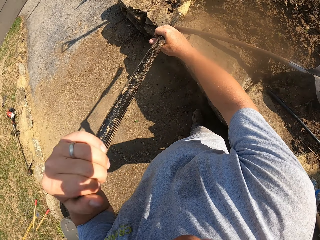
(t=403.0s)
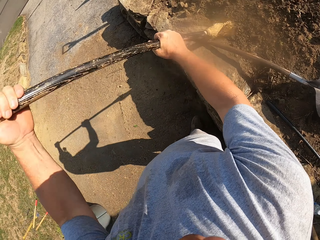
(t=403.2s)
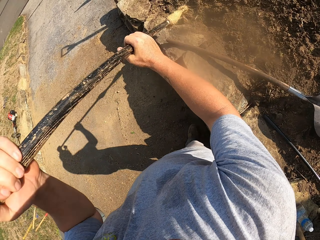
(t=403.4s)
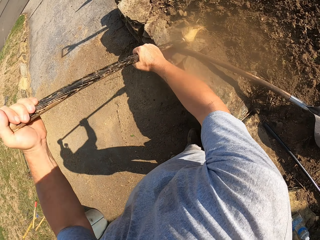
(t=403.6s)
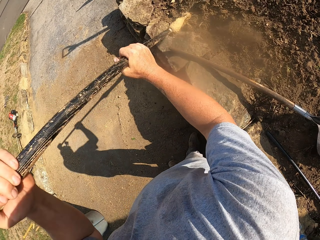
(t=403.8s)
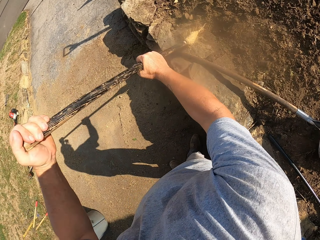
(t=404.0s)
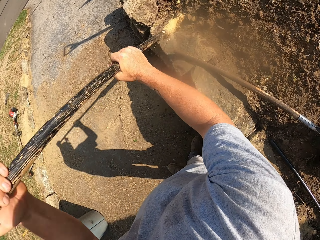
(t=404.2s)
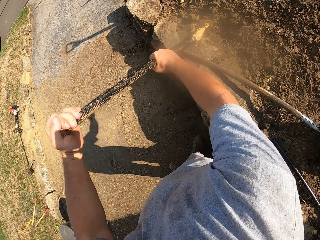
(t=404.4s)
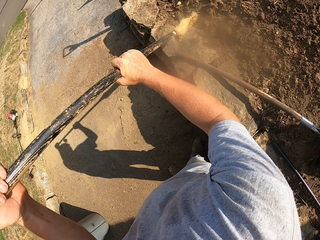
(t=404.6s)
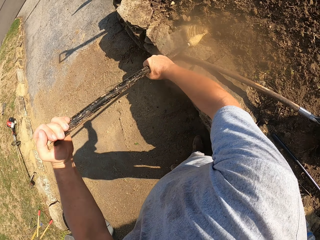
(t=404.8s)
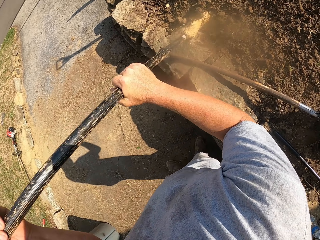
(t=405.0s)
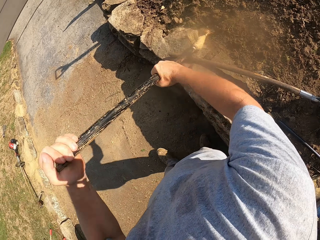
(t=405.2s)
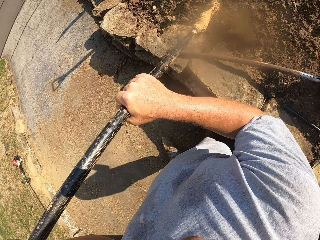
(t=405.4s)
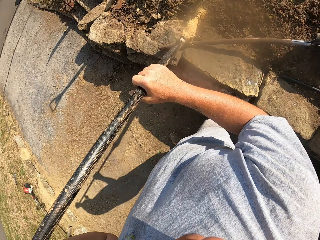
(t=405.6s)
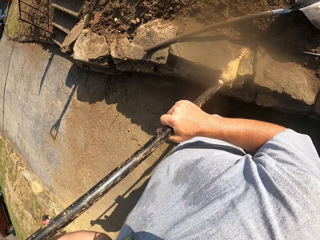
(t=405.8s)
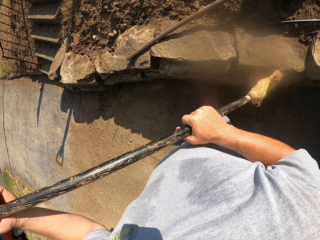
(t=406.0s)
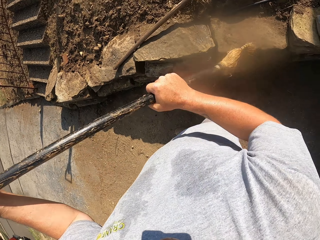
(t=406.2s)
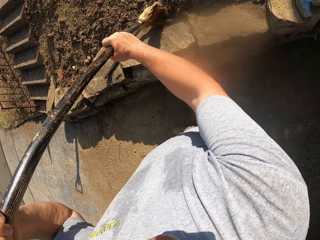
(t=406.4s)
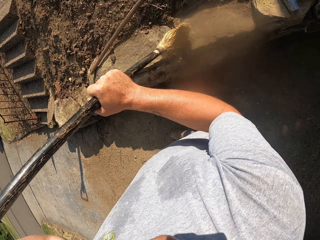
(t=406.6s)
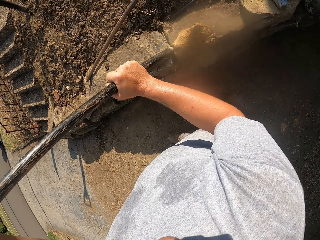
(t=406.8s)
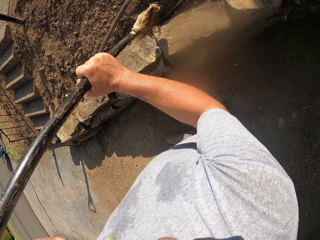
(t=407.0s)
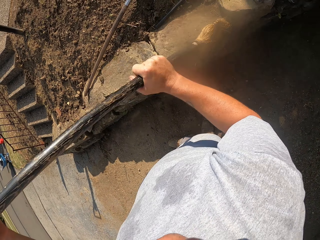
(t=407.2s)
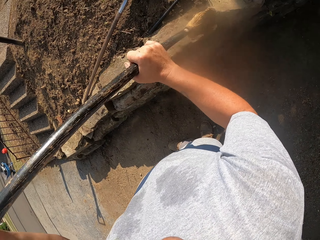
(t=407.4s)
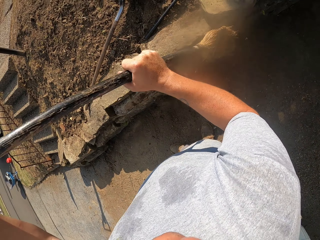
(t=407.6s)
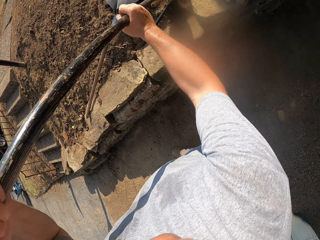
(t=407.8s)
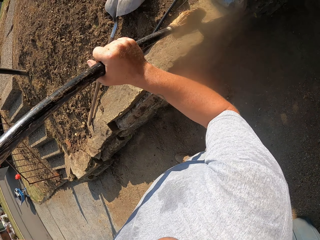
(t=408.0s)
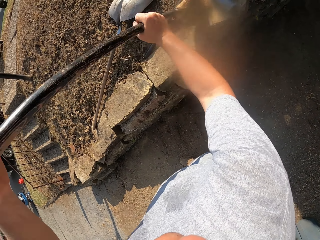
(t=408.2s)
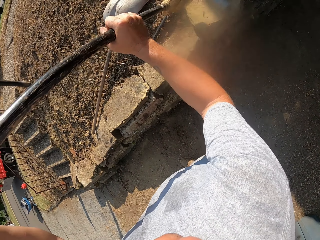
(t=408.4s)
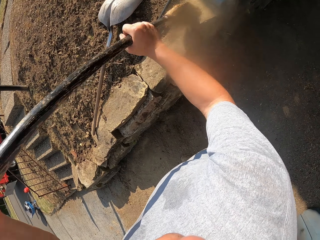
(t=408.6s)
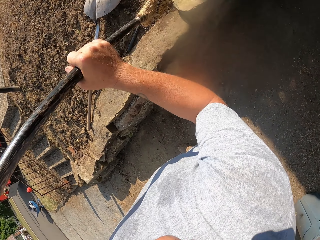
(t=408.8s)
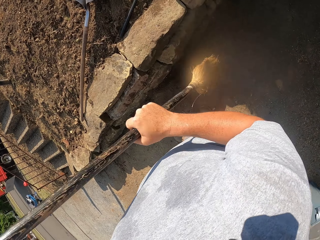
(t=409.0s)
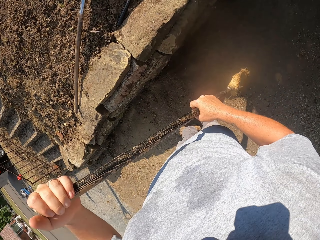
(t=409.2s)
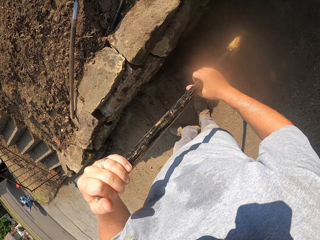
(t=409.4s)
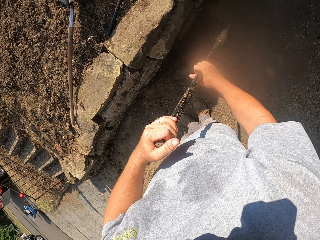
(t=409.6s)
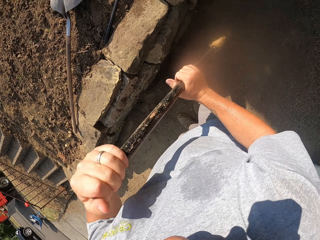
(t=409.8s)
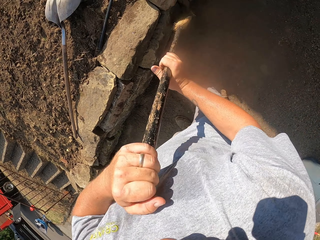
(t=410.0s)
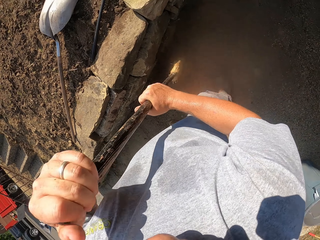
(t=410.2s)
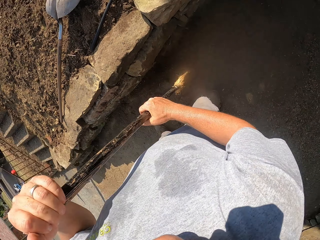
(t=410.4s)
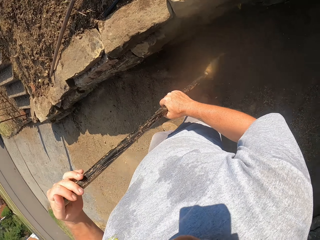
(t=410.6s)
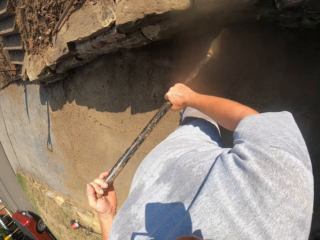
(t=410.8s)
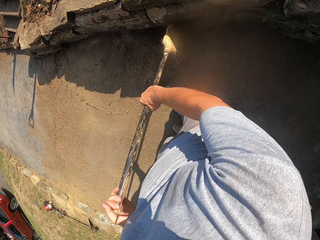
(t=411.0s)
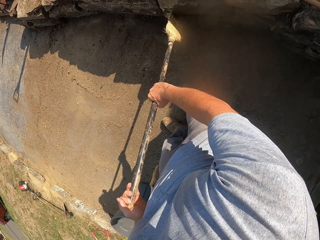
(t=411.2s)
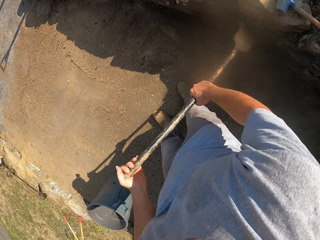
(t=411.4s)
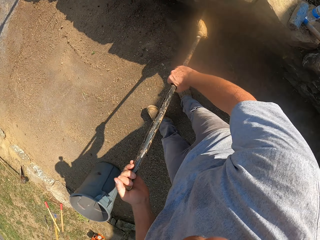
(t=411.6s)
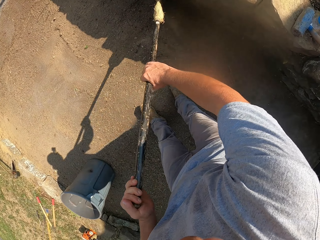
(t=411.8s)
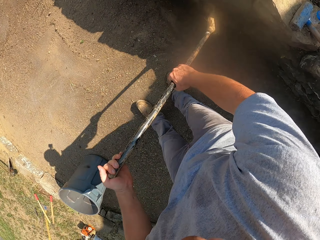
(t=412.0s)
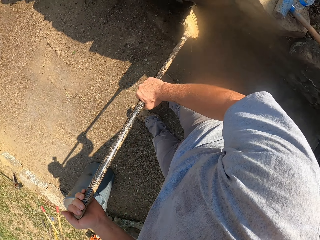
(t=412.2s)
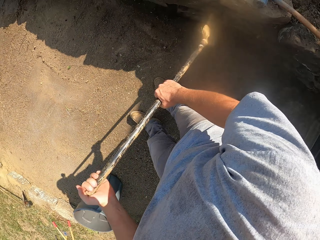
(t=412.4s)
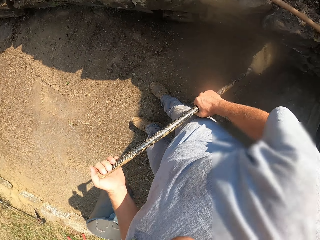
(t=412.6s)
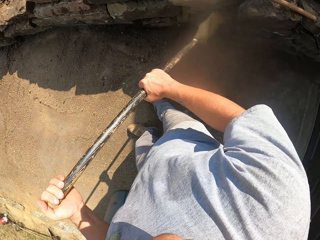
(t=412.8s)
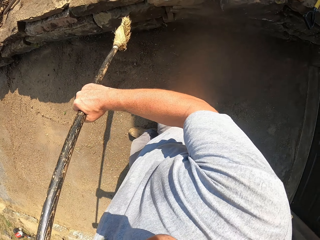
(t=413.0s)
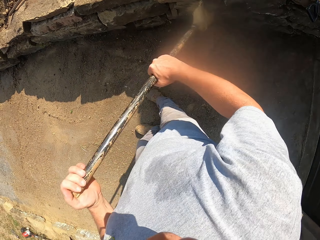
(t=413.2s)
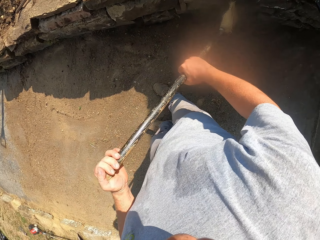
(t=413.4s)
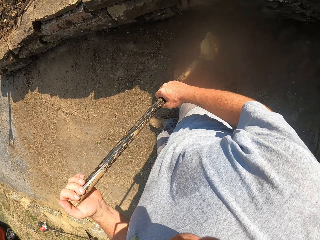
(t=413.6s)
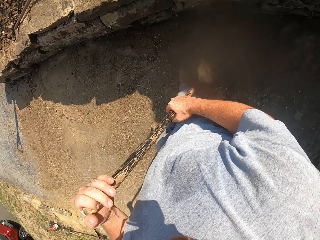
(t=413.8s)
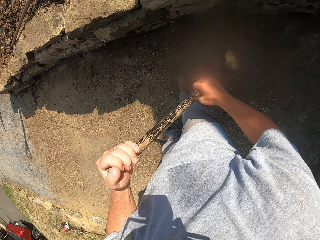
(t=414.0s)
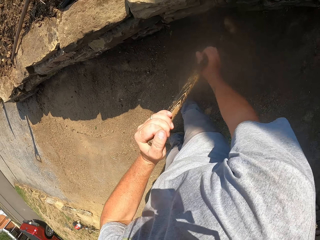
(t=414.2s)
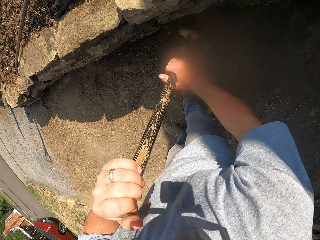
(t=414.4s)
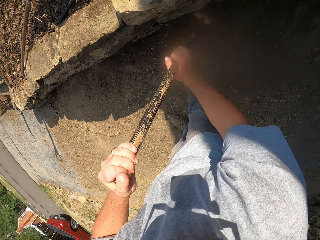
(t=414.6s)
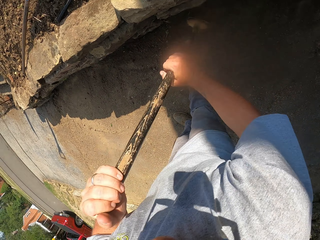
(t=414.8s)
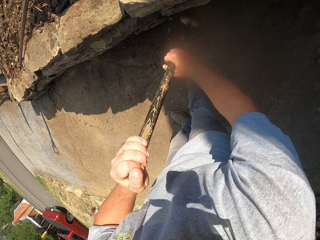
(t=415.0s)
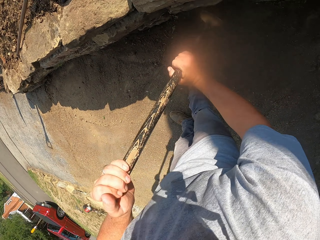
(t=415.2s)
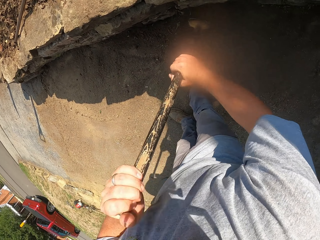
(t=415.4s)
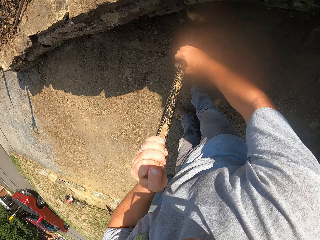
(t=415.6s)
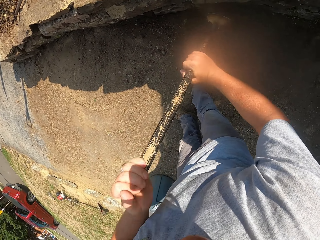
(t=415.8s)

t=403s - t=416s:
The camera wearer sweeps the rocks with a broom. They sweep the footpath with the broom.

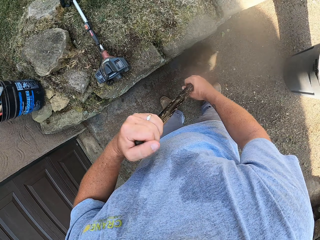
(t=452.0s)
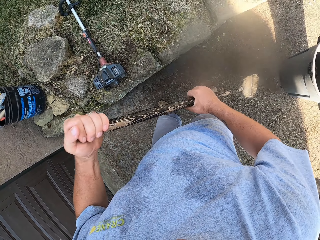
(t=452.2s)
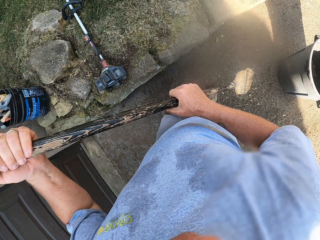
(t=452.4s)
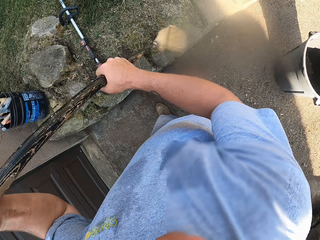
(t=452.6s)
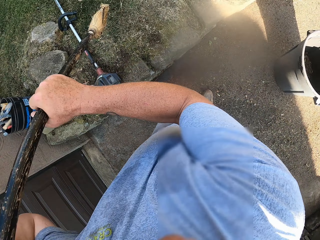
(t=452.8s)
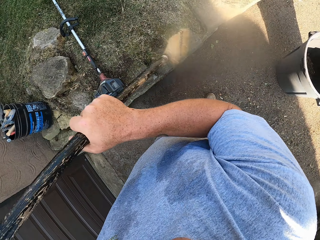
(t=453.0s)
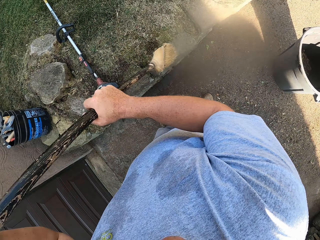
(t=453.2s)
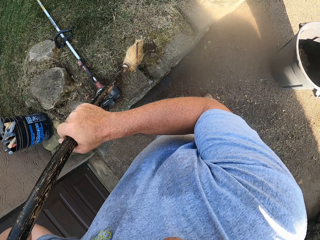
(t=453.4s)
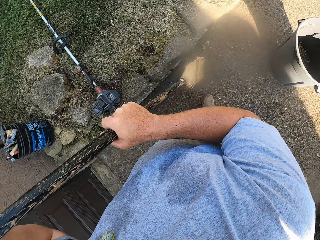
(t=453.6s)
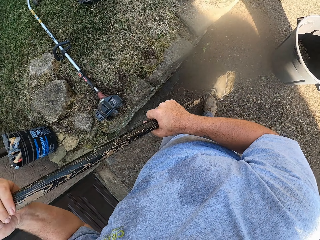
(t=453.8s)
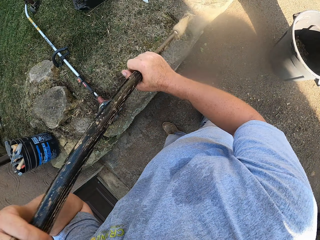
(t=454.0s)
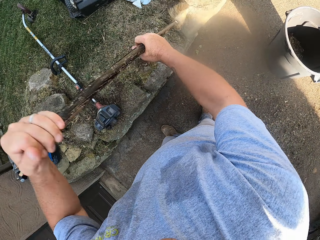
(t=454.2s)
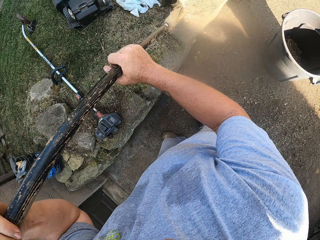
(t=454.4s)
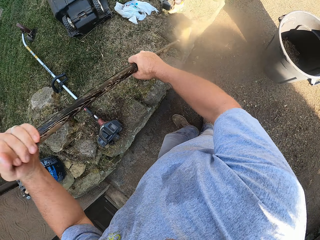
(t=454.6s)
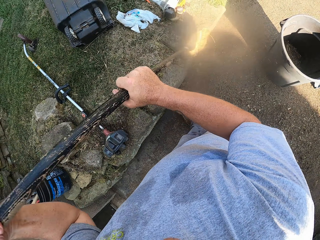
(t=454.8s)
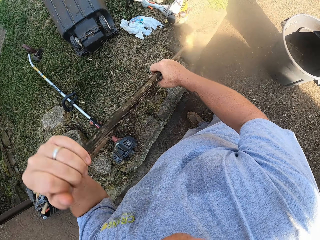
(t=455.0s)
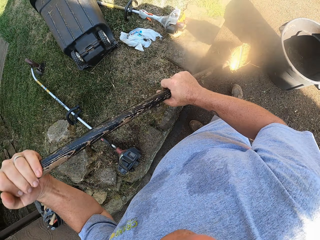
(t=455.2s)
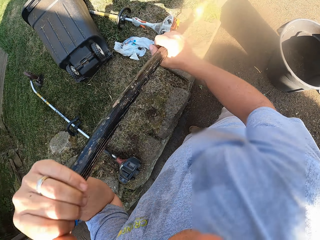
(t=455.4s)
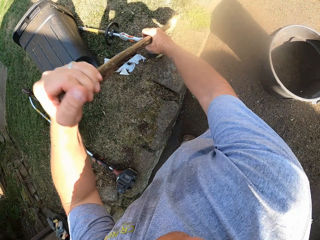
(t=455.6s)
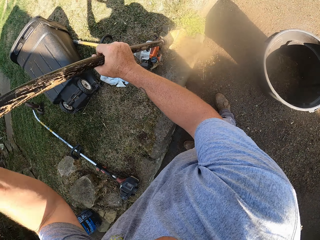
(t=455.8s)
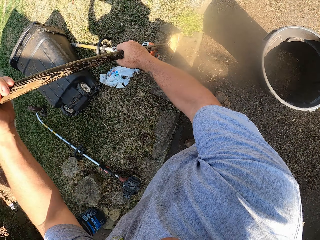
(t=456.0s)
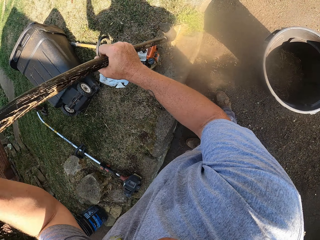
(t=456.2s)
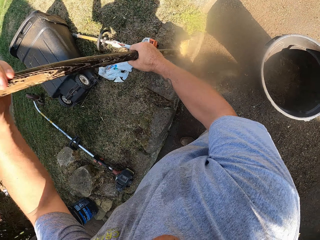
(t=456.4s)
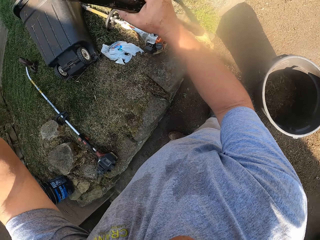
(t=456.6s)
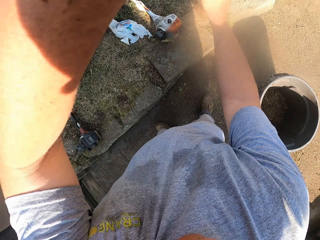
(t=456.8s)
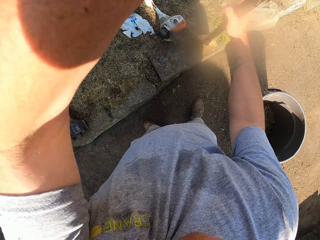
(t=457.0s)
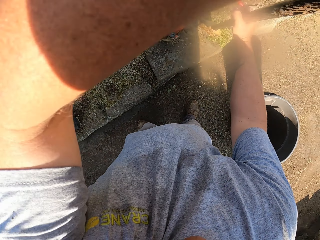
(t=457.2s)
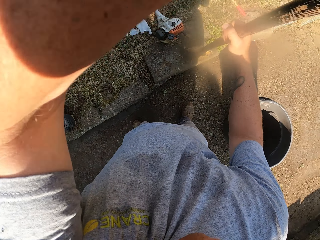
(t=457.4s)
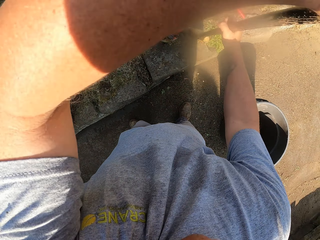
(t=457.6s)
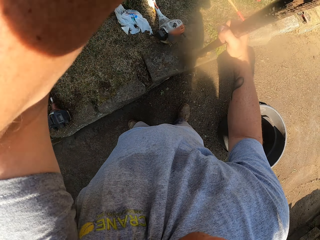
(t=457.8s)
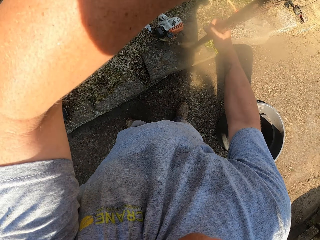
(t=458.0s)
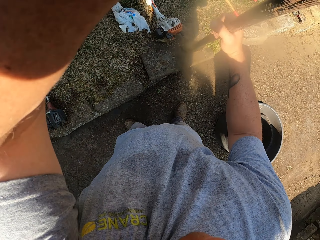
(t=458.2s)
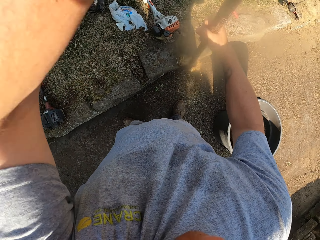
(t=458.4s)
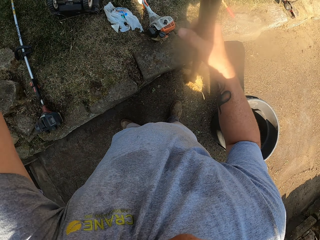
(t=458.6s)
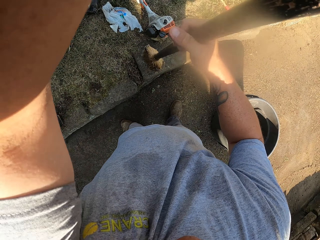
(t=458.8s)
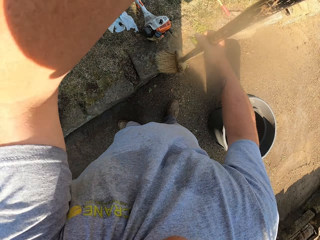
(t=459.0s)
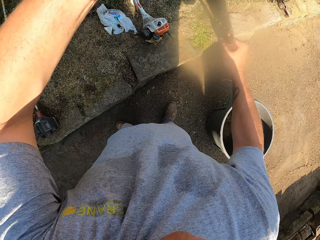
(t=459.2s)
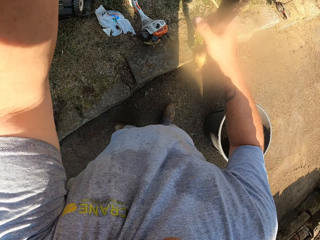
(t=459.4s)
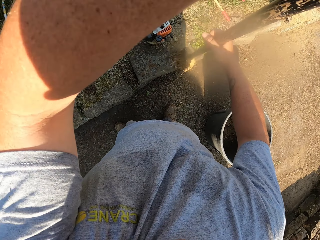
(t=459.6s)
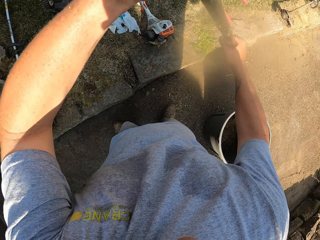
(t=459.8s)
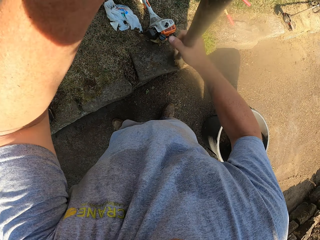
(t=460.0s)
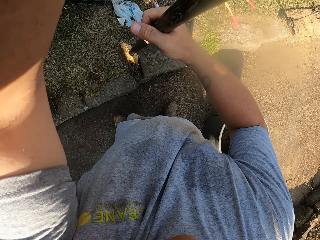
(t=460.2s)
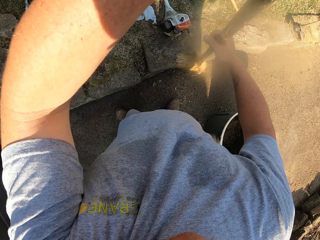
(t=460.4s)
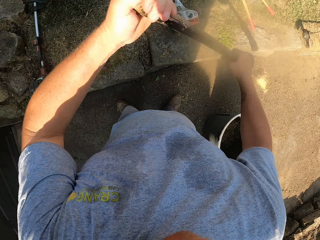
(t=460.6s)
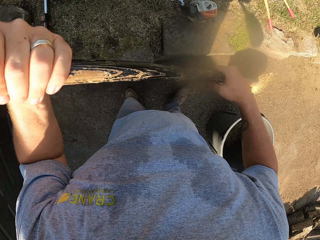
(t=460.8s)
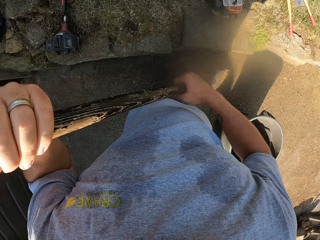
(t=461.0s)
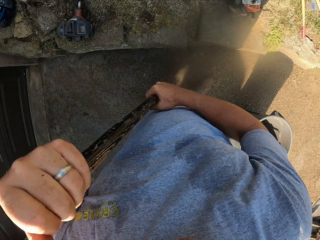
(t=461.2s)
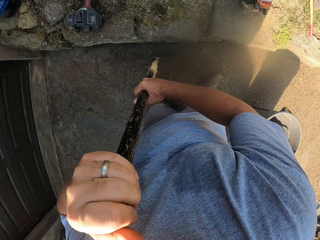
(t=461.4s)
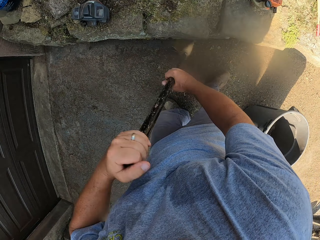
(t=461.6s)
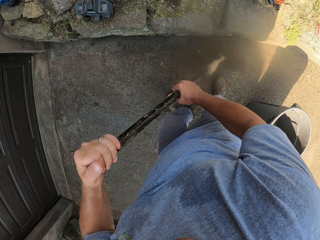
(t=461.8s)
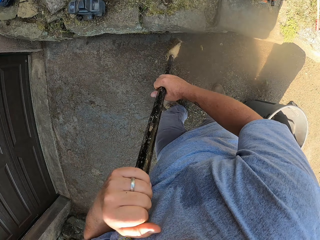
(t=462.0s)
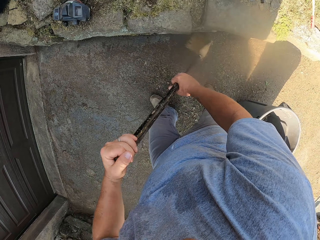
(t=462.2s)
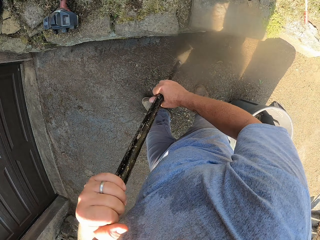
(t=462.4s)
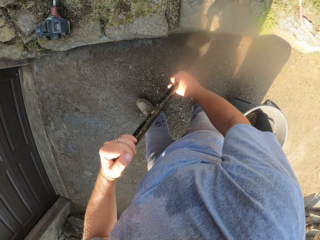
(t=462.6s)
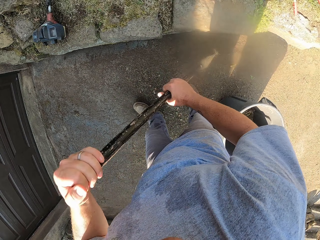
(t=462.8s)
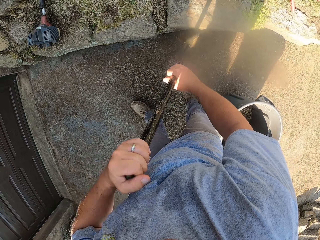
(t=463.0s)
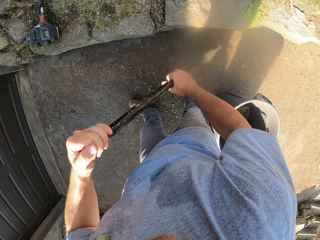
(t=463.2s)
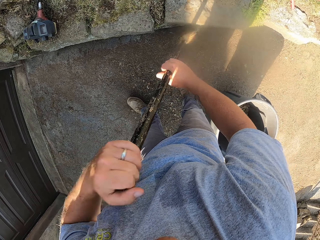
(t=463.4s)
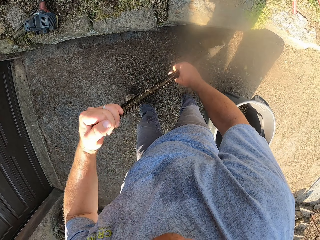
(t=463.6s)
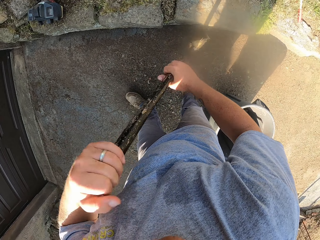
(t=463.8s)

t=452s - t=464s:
The camera wearer sweeps the rocks with a broom. They sweep the footpath with the broom.
